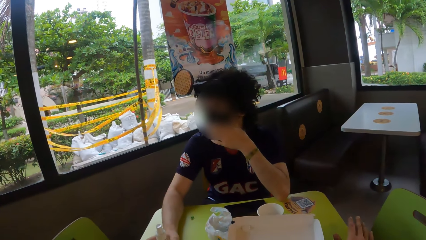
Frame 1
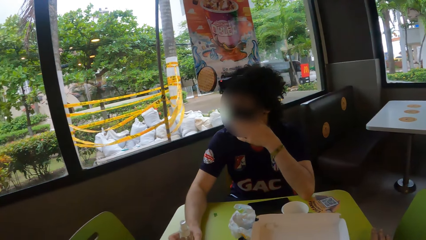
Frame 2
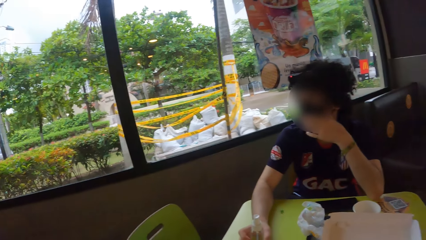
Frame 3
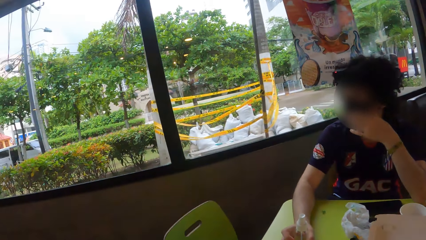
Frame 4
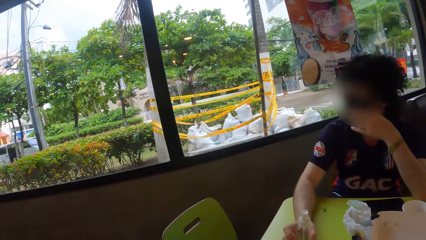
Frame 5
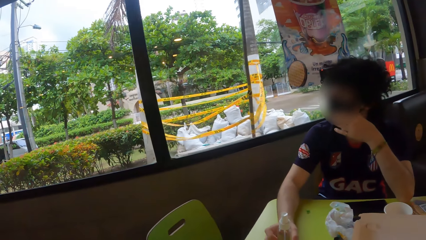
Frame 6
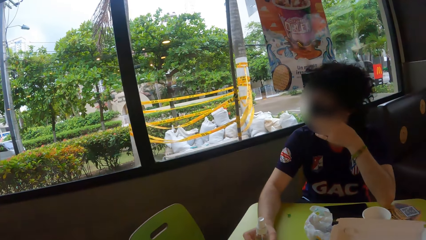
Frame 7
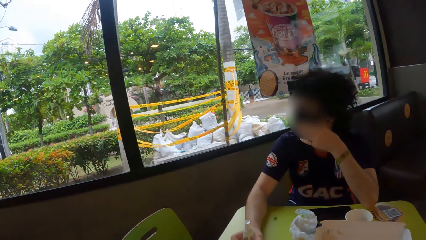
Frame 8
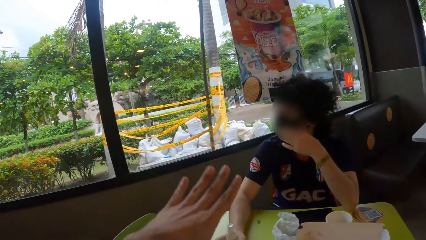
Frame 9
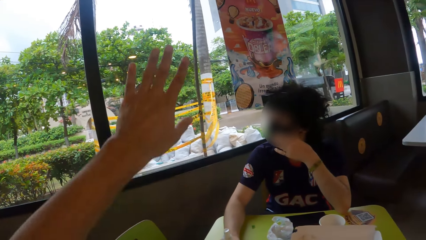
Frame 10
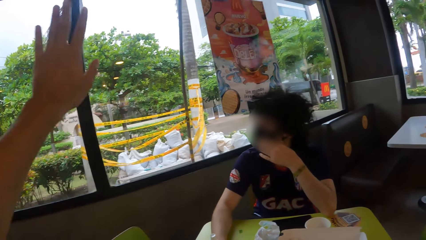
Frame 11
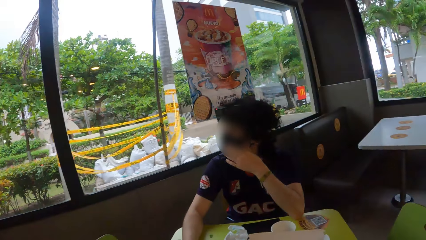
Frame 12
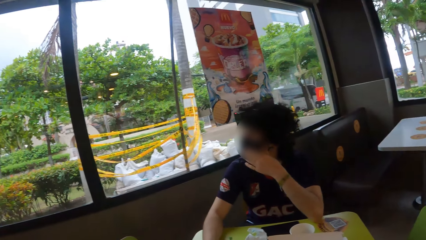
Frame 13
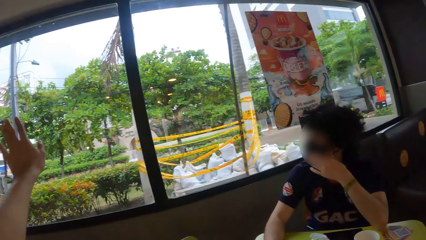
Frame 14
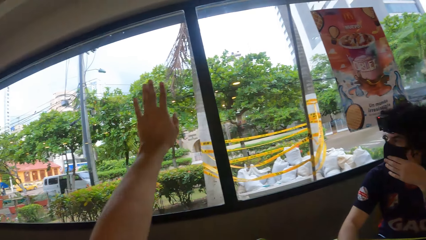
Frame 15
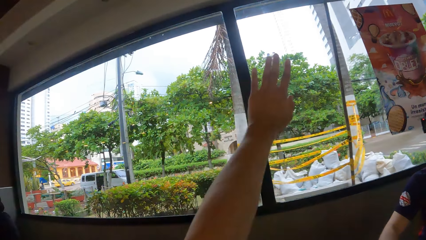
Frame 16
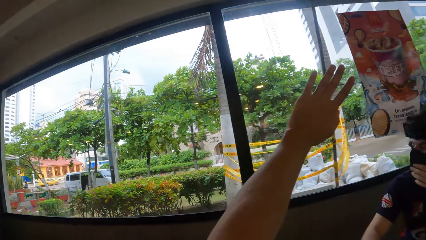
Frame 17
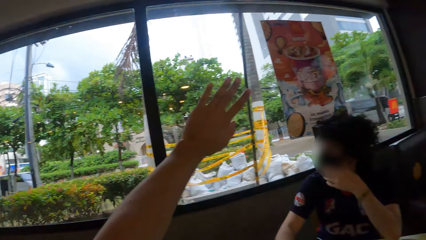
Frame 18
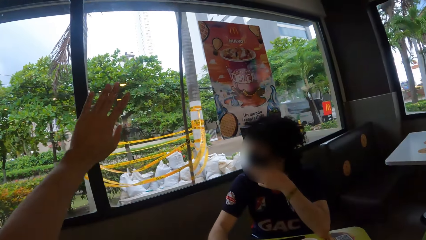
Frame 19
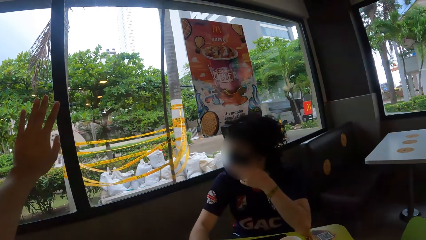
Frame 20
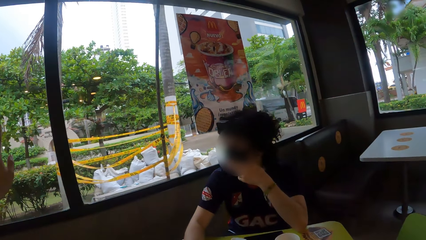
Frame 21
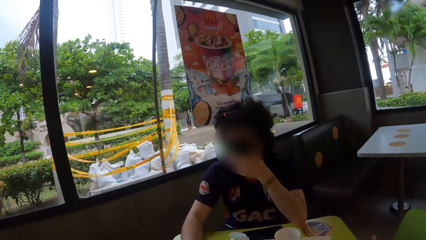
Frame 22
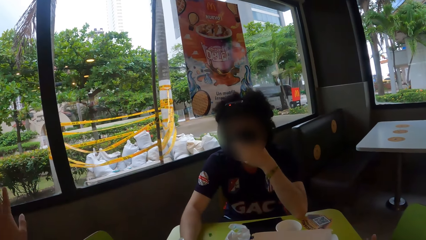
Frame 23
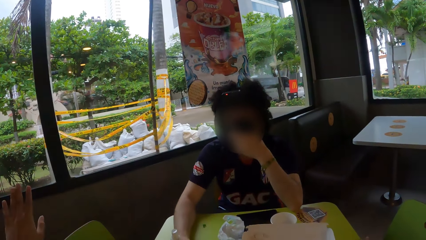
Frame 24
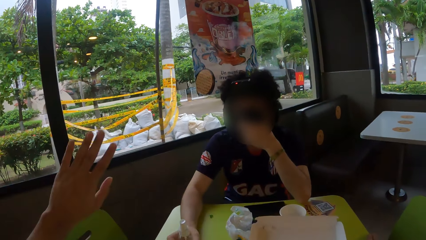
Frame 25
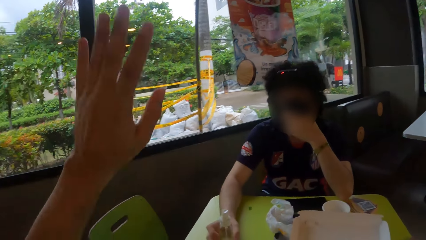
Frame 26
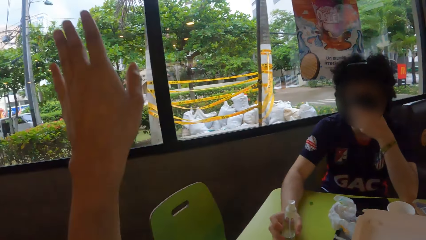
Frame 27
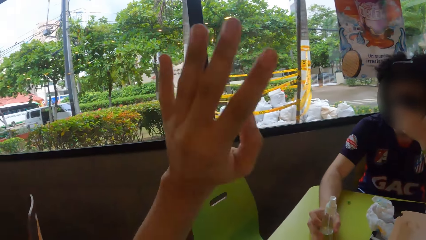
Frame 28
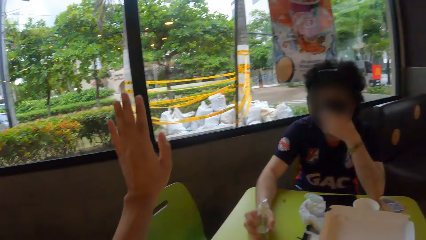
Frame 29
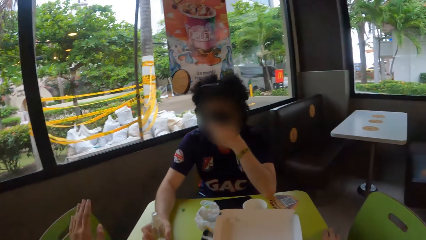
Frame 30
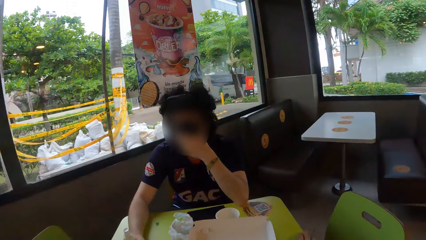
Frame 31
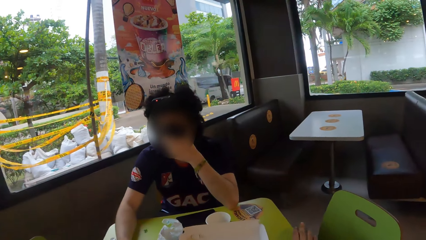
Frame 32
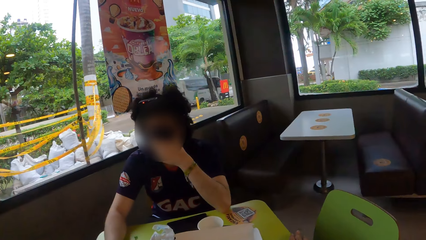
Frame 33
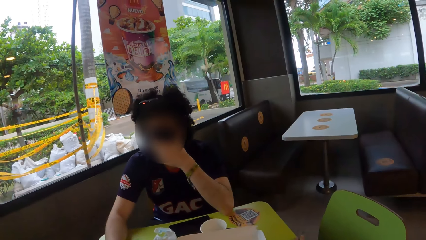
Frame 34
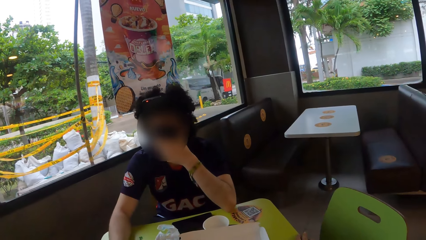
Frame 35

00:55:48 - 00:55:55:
The camera wearer lifts the hand.

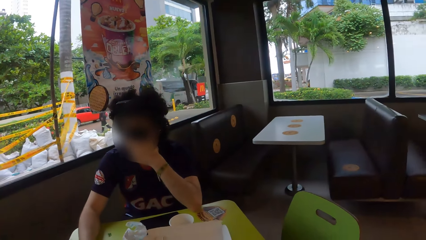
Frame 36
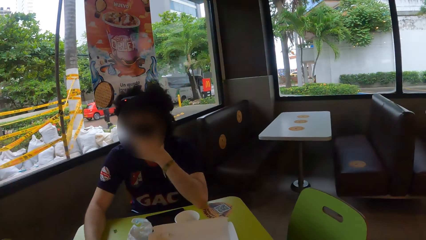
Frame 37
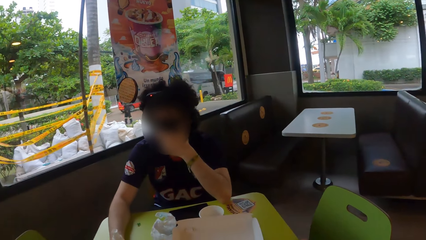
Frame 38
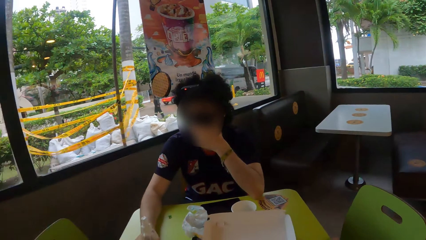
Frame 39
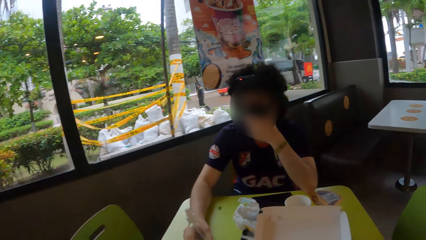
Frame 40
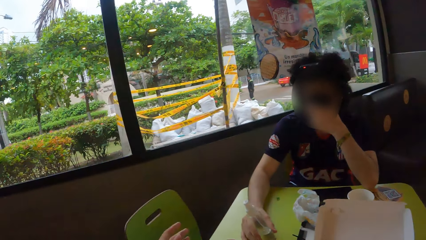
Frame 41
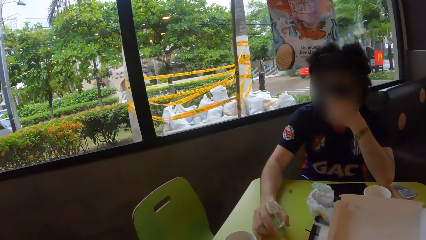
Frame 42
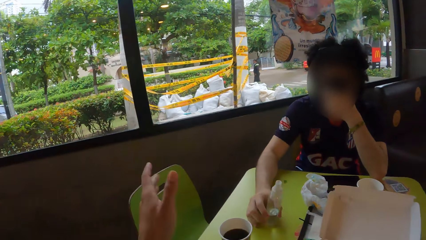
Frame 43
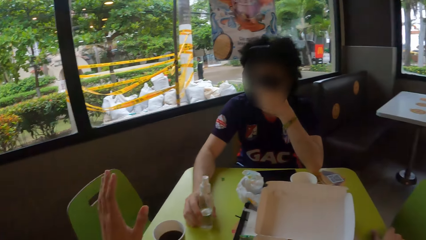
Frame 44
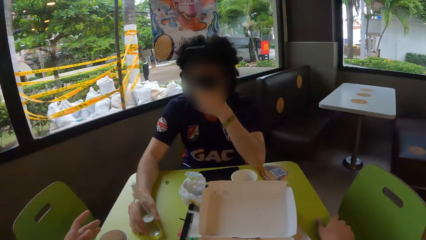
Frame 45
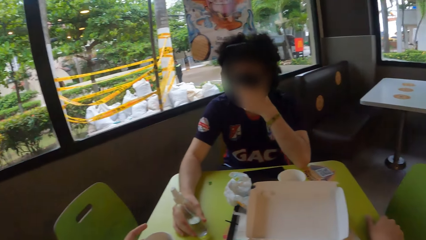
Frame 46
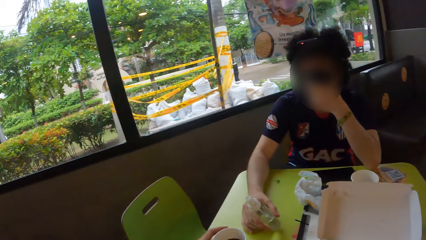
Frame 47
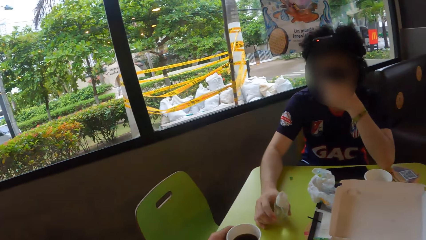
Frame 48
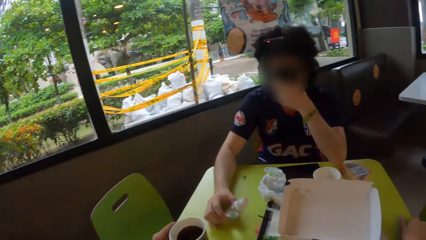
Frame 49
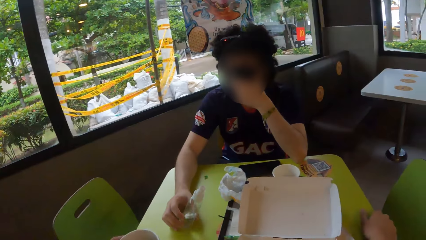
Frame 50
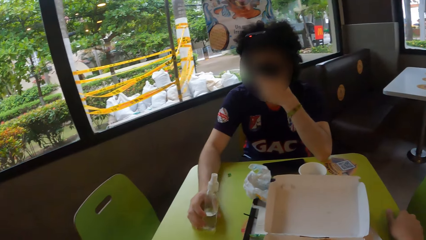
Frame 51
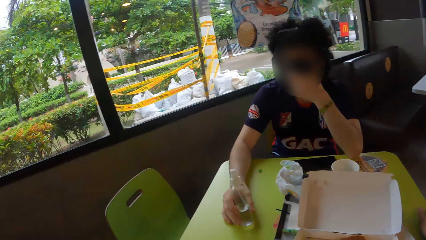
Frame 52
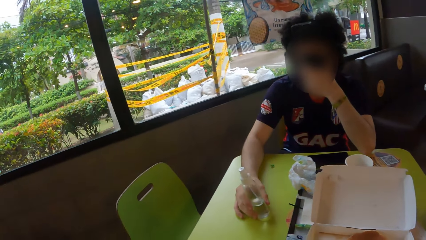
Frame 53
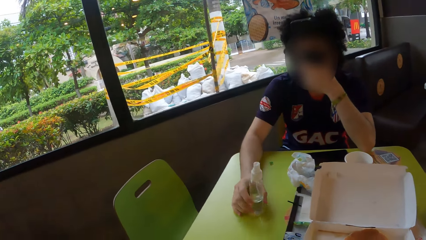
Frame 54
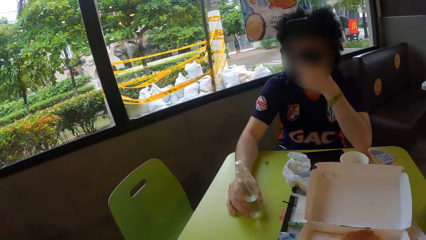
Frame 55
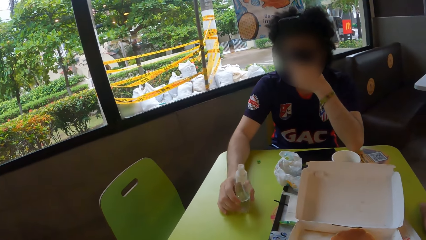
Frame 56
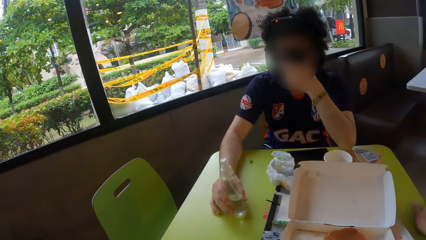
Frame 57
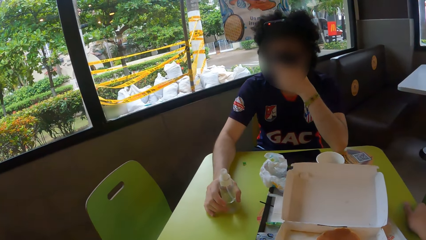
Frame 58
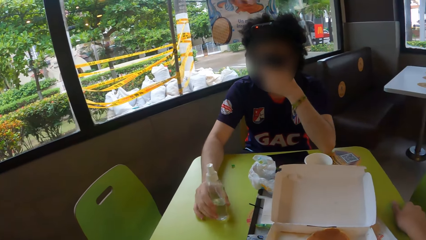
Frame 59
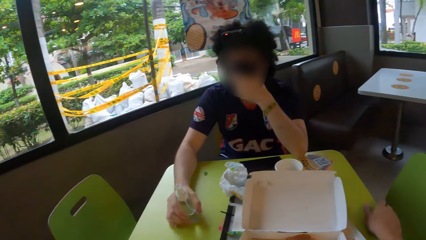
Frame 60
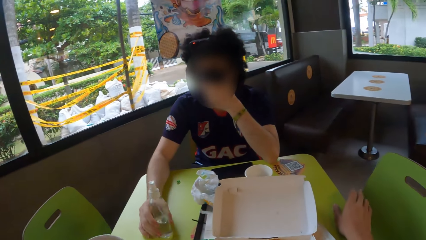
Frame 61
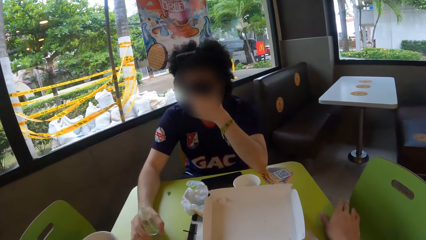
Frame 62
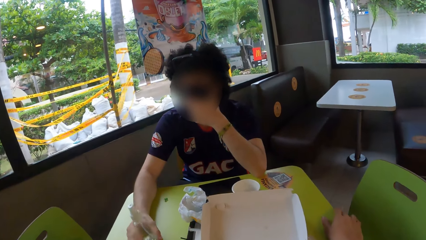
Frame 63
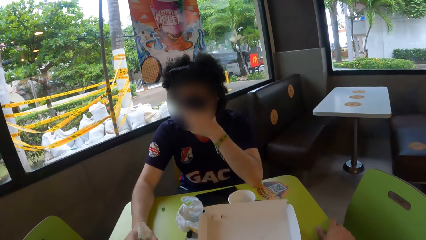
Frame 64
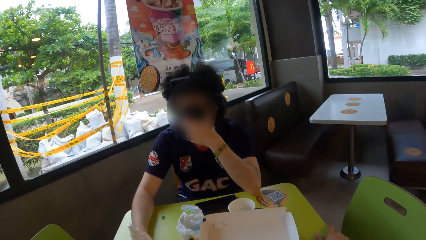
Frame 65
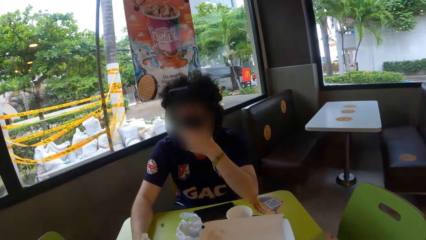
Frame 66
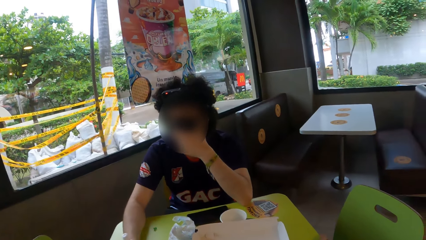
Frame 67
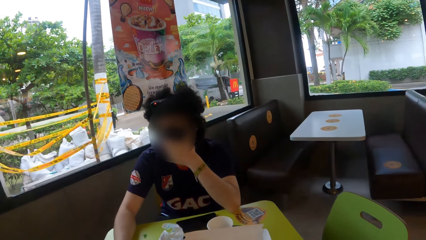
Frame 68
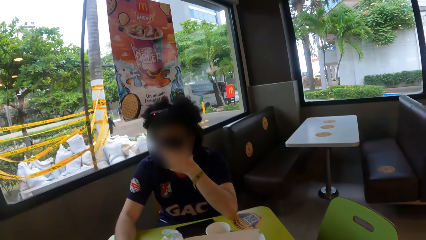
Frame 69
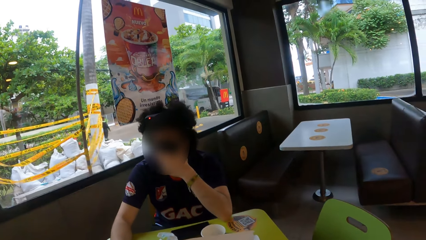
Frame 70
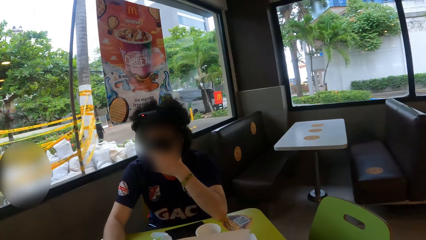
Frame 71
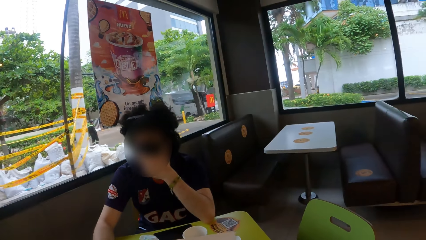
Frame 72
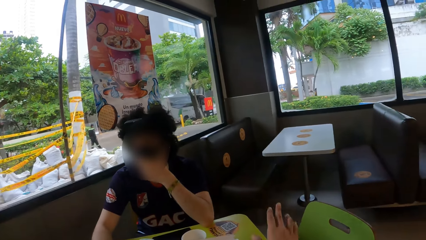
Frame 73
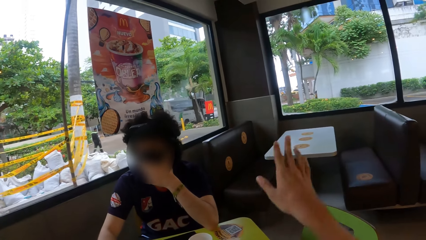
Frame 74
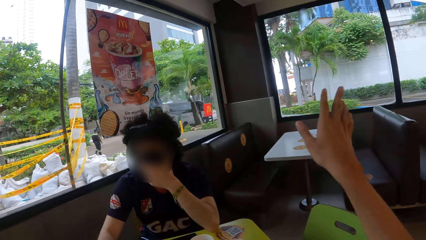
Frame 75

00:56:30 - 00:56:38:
A person rotates the spray bottle.
